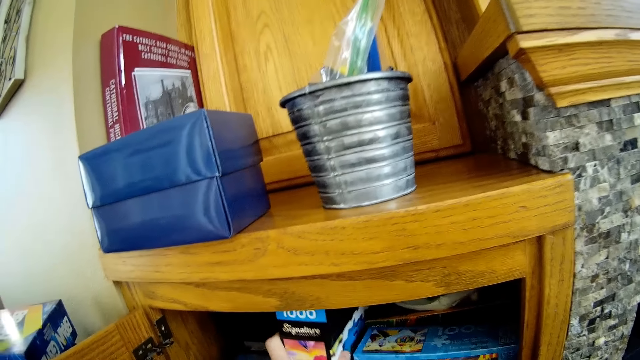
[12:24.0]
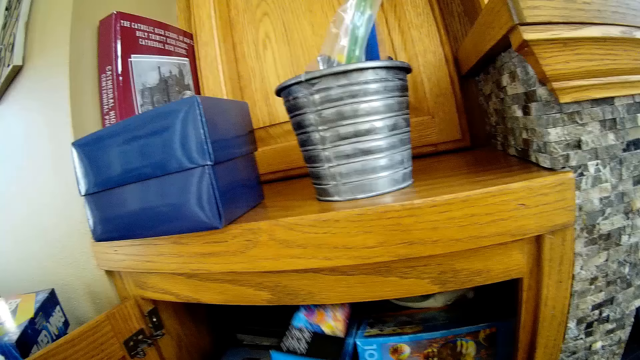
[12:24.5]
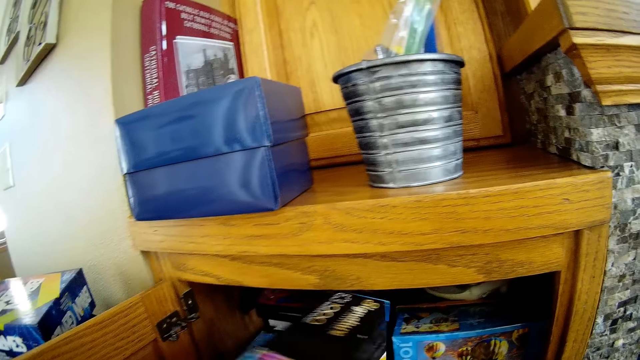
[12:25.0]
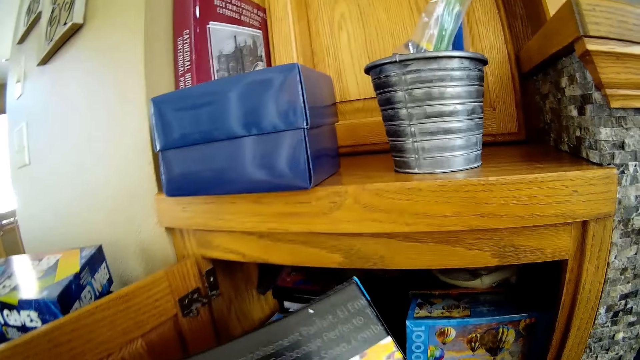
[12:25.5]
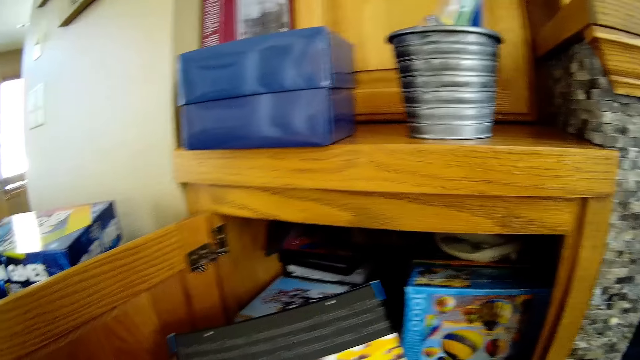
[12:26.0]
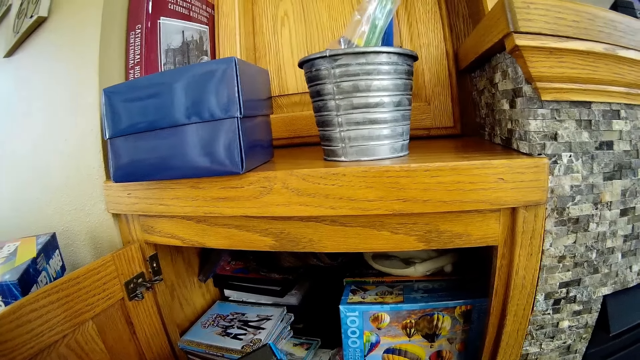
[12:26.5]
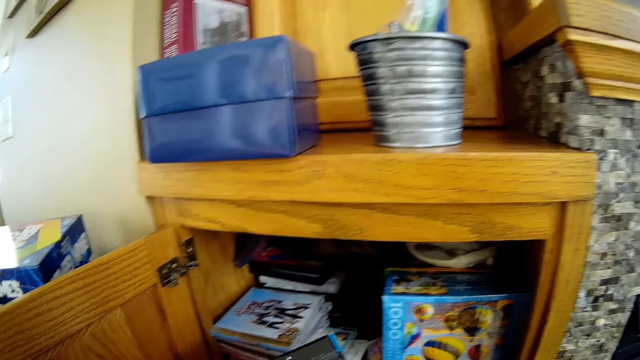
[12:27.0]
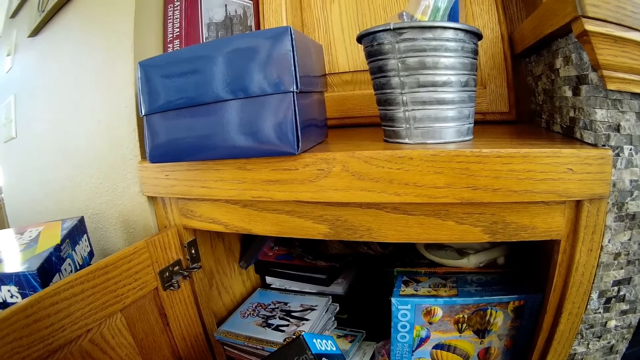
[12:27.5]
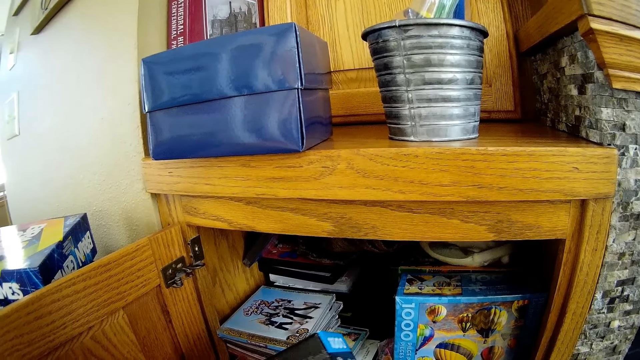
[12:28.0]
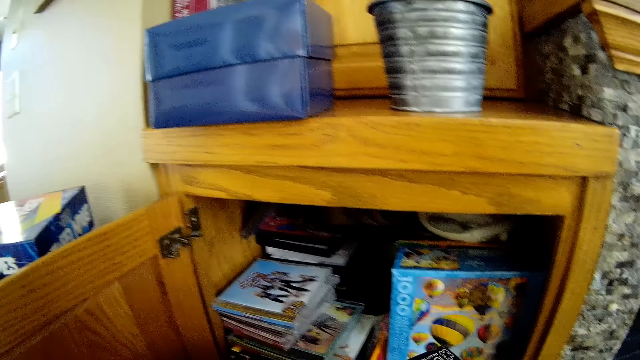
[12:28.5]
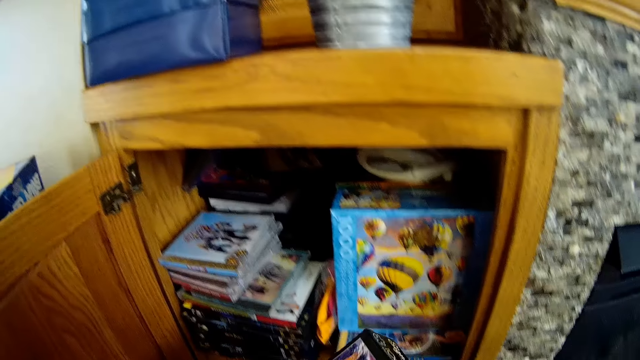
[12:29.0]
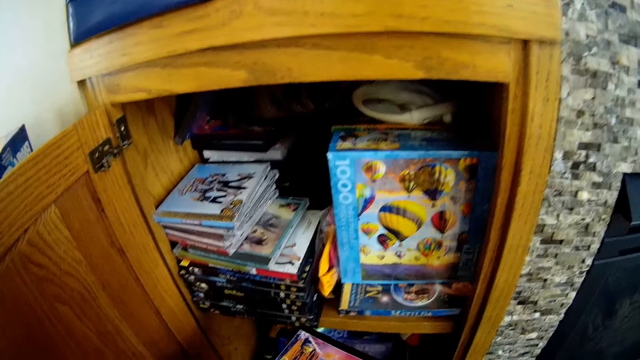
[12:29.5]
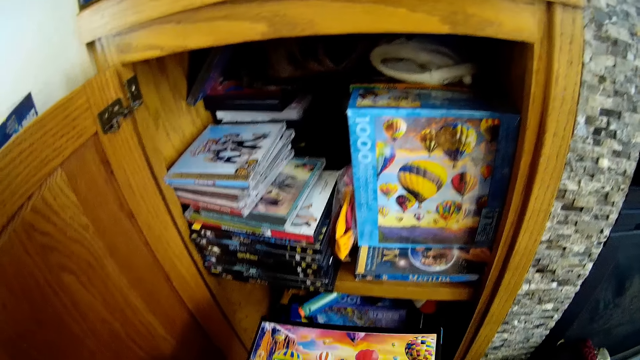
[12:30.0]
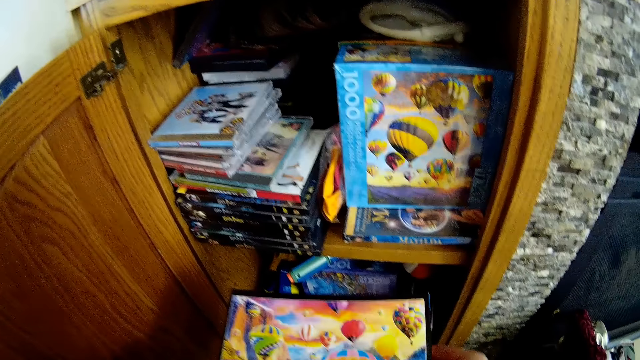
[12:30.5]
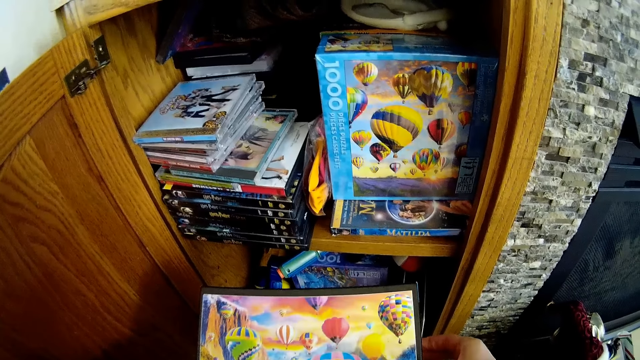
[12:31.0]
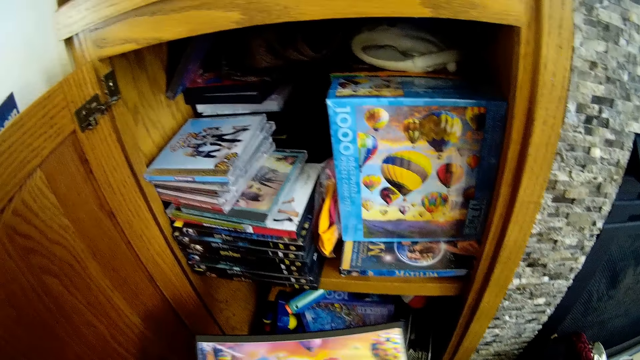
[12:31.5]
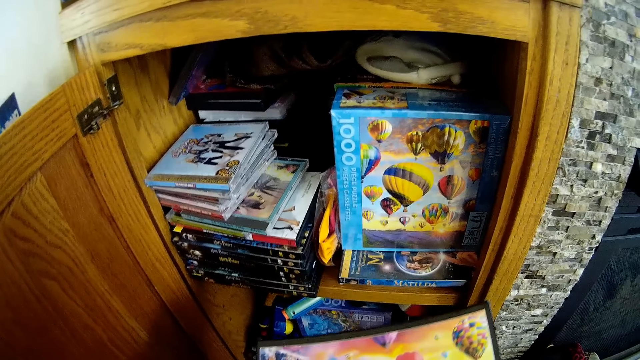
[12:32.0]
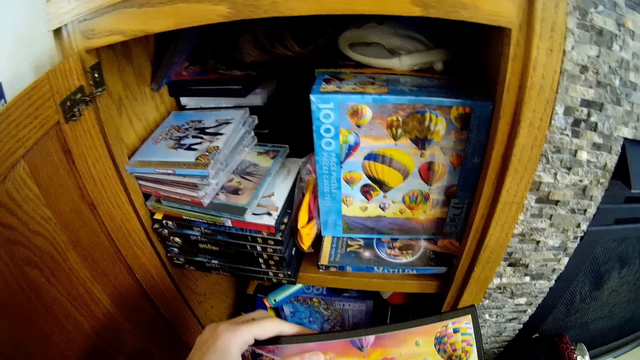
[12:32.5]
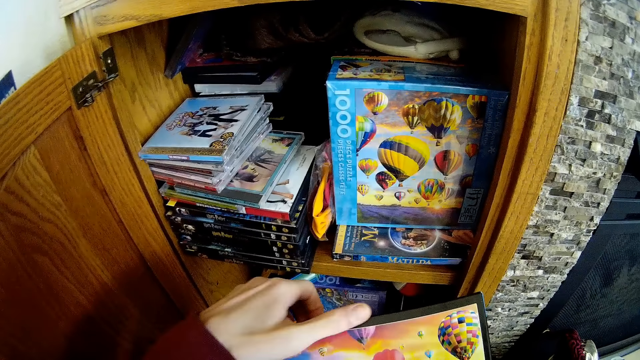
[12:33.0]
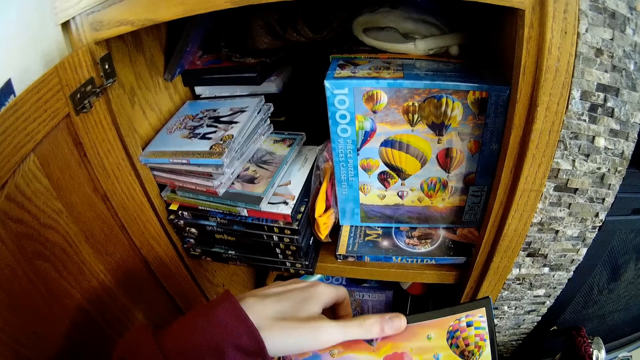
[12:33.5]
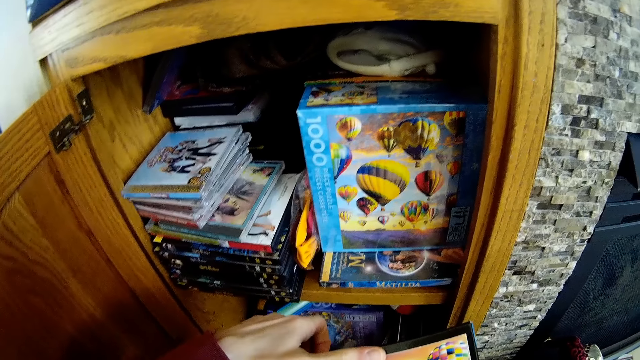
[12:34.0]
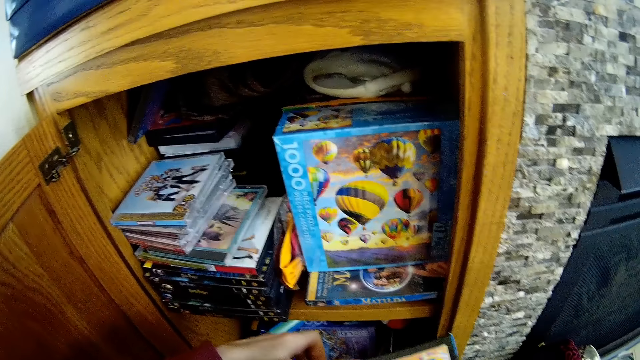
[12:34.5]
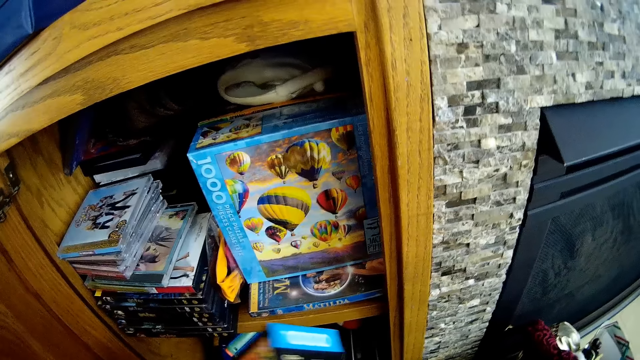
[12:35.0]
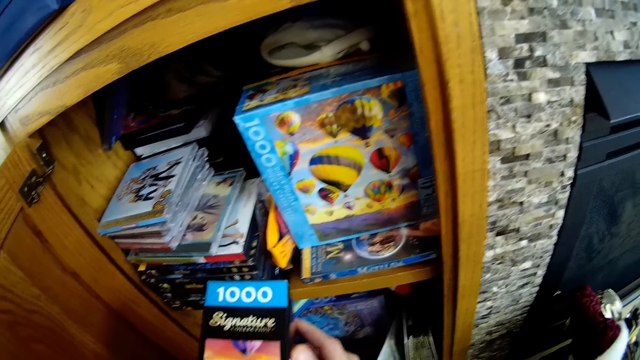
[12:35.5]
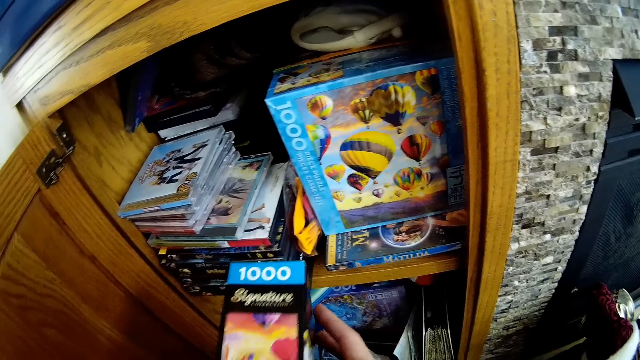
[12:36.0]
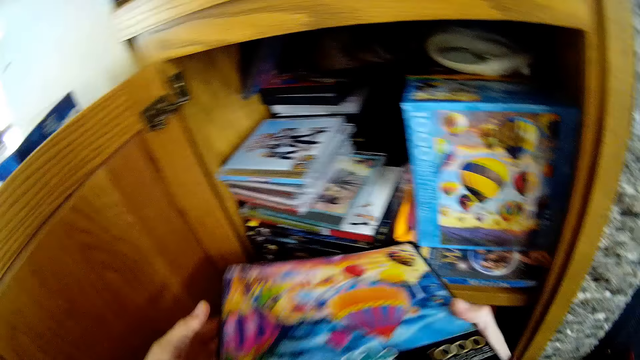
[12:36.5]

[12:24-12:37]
The camera wearer stares at the book in her hand. She examines the black box of toys in her hands.

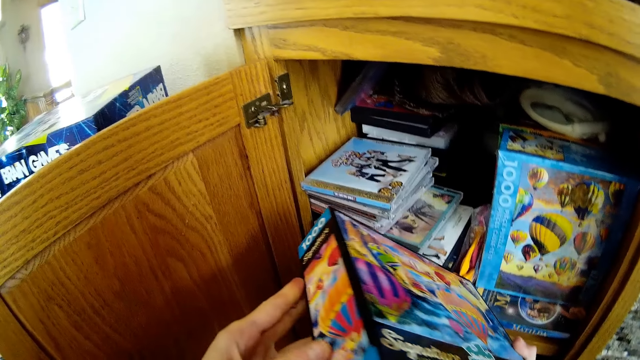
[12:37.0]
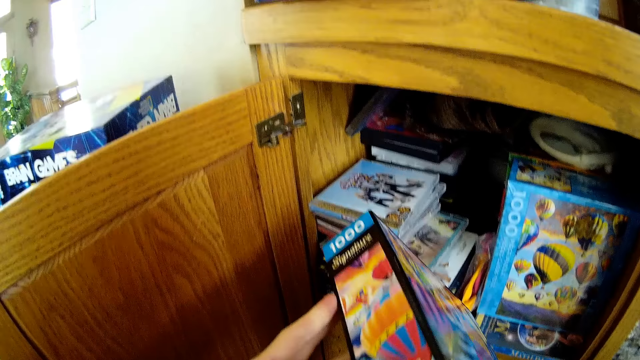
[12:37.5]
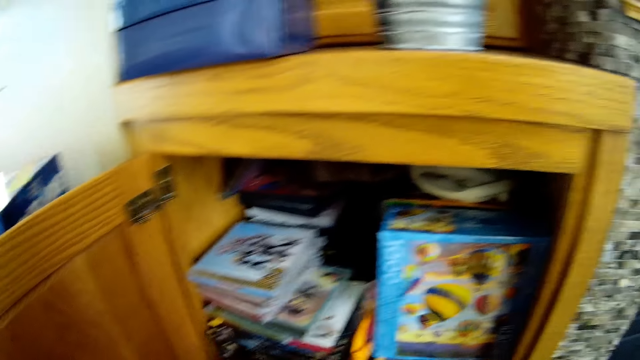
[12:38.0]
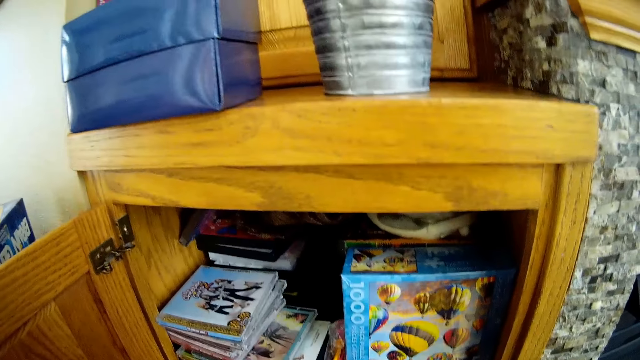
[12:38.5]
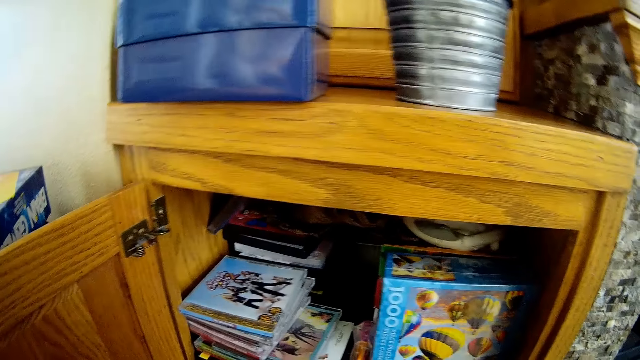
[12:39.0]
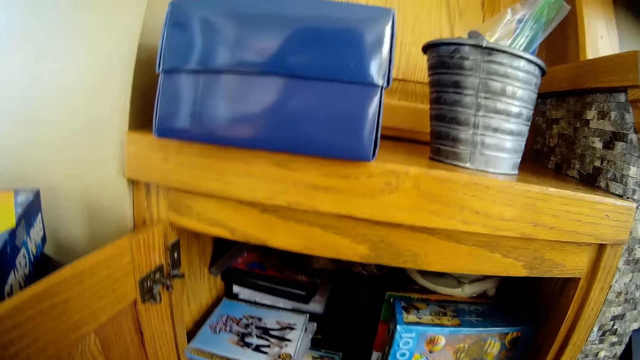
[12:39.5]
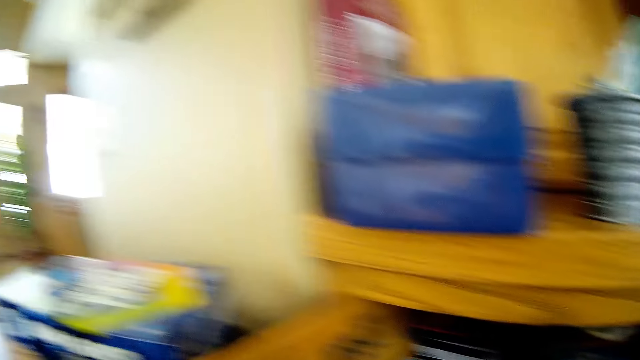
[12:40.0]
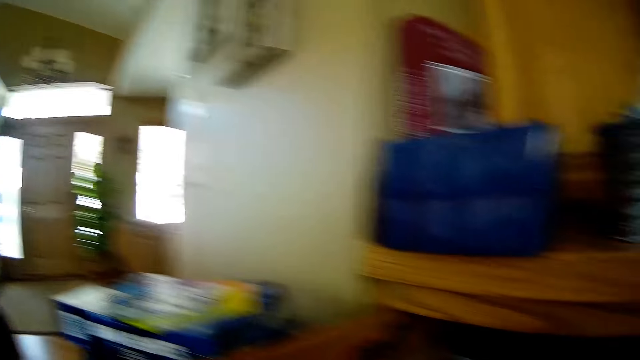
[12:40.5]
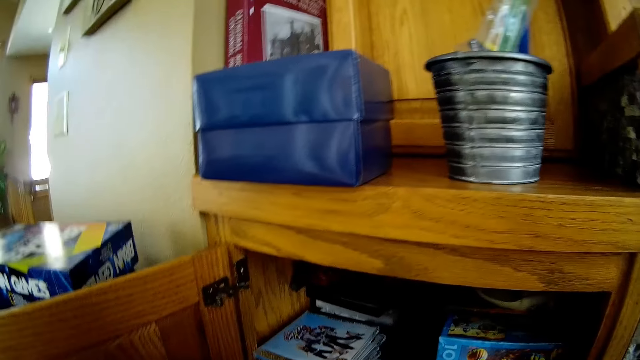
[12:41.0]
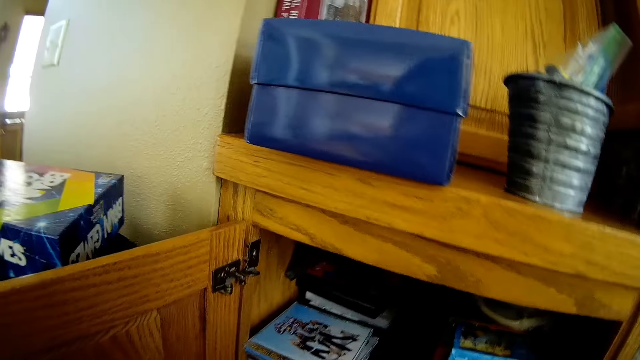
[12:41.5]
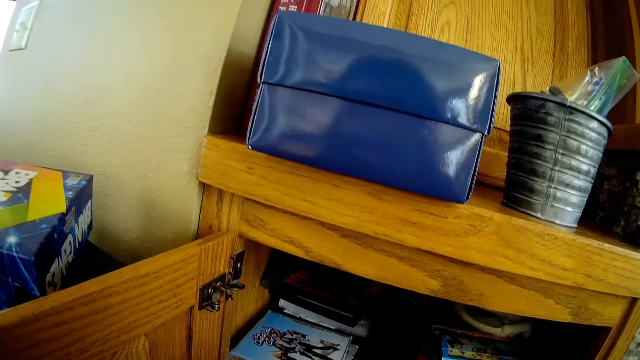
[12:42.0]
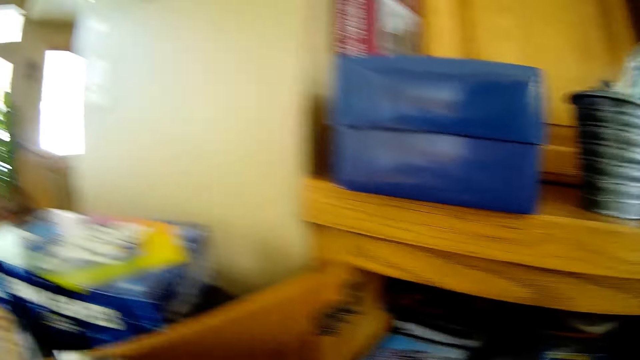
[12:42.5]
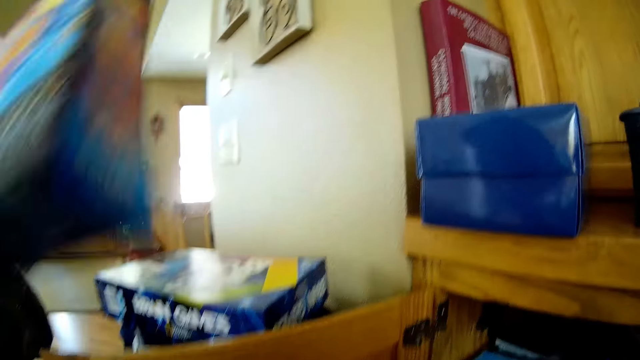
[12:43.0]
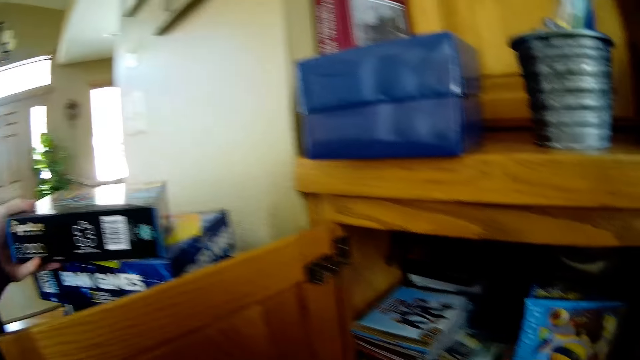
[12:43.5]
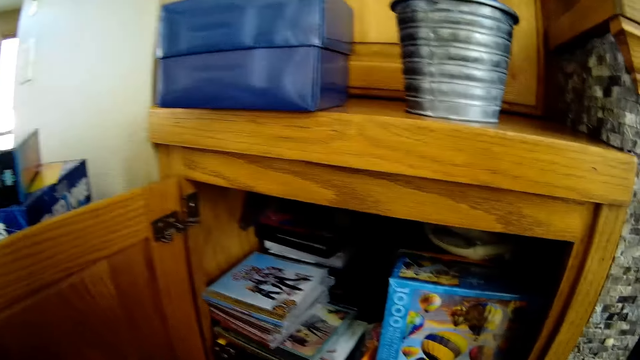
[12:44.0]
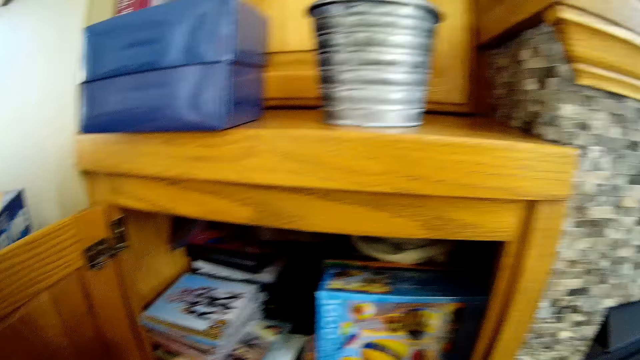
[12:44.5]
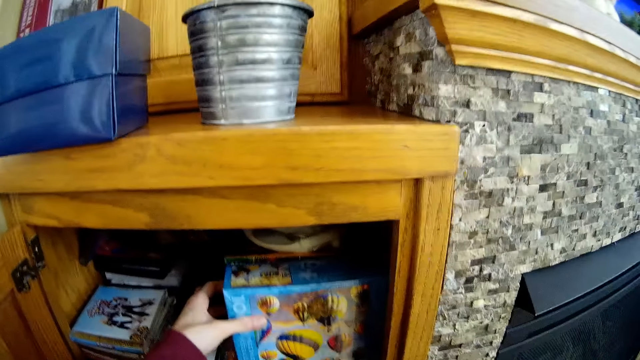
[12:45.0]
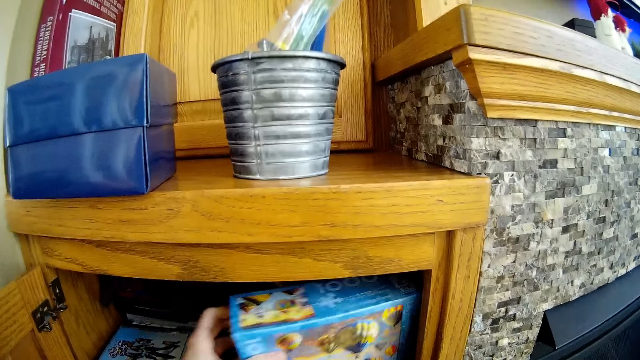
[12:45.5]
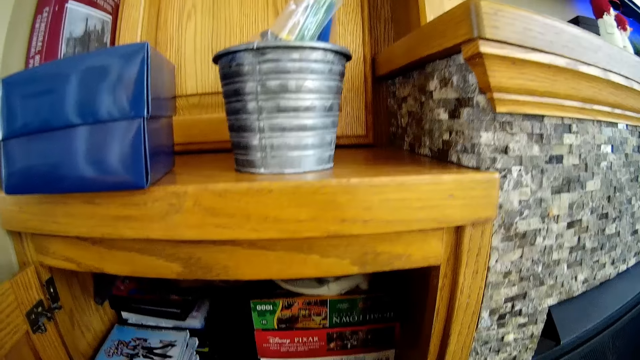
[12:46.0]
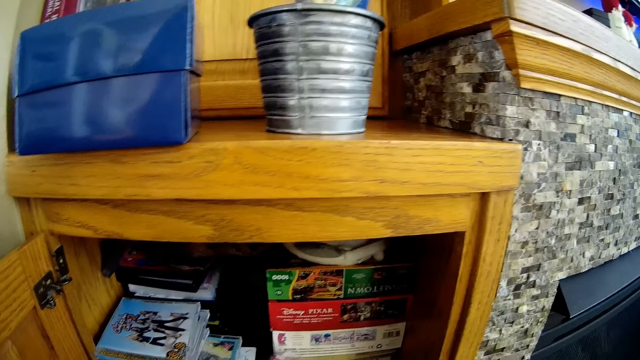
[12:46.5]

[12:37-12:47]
The camera wearer looks around the house. She places the black box of toys on a pile of toy boxes beside the cupboard in the living room with her left hand. She picks up the blue box of toys from the cupboard with her left hand.
